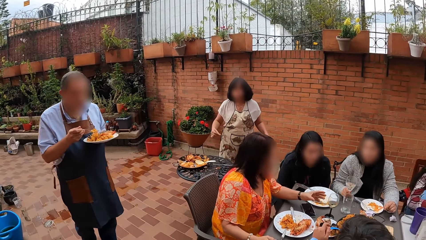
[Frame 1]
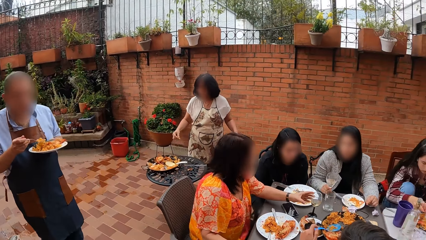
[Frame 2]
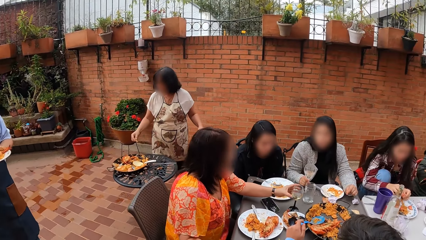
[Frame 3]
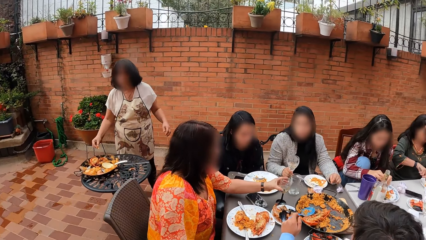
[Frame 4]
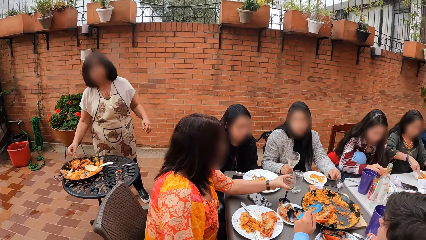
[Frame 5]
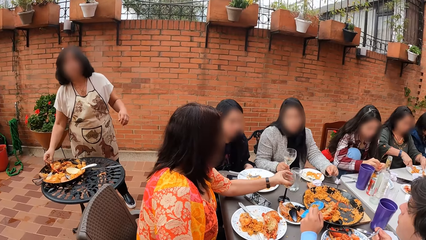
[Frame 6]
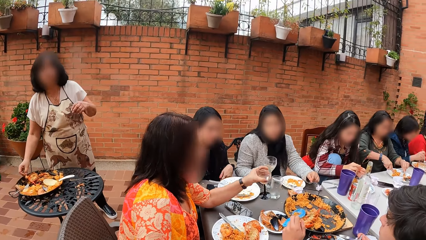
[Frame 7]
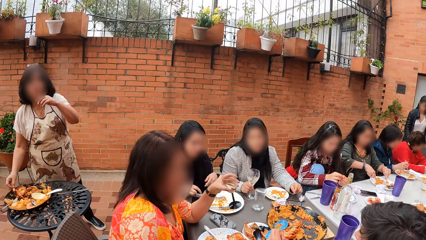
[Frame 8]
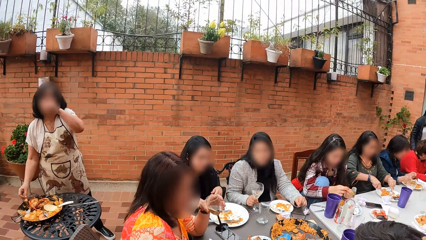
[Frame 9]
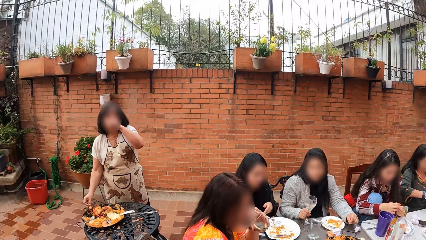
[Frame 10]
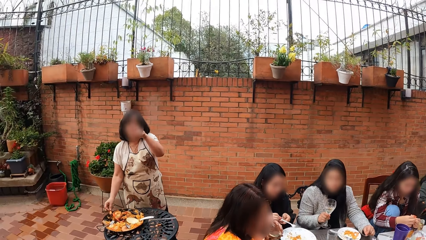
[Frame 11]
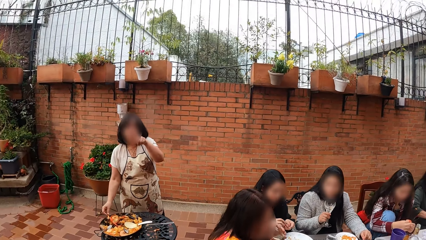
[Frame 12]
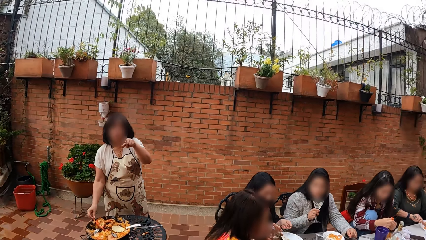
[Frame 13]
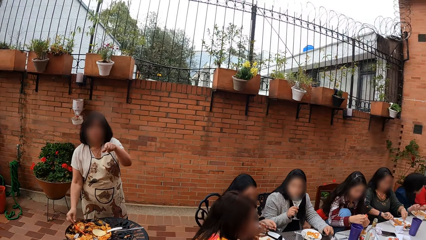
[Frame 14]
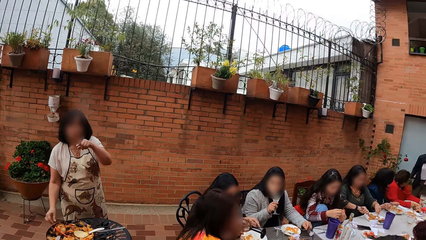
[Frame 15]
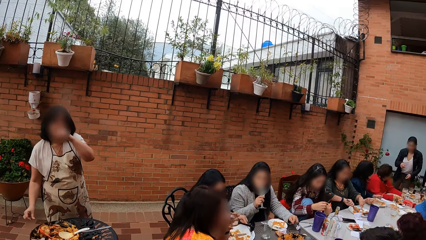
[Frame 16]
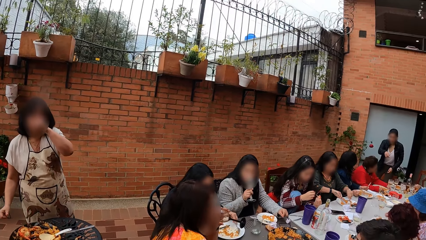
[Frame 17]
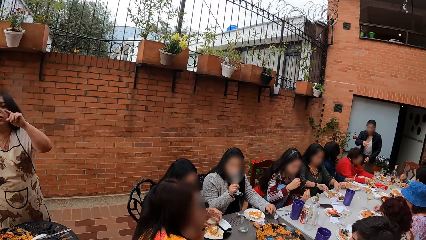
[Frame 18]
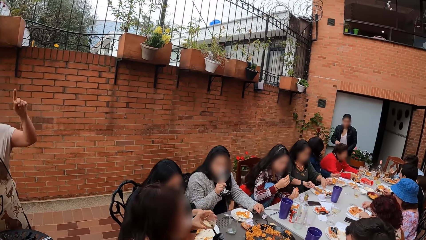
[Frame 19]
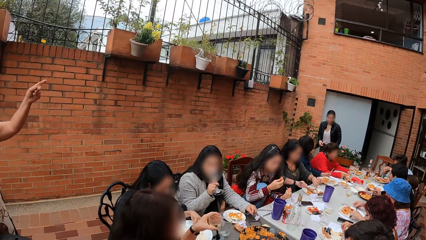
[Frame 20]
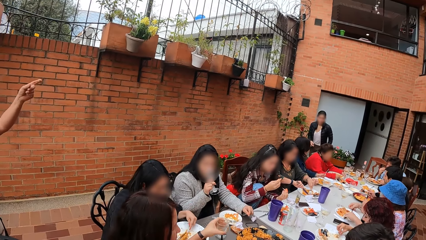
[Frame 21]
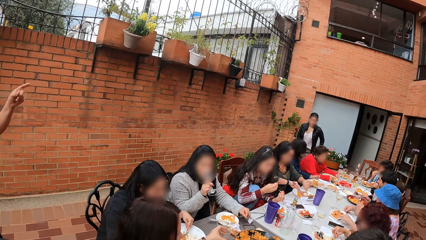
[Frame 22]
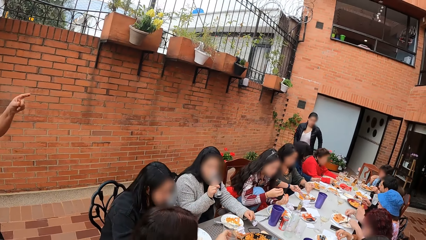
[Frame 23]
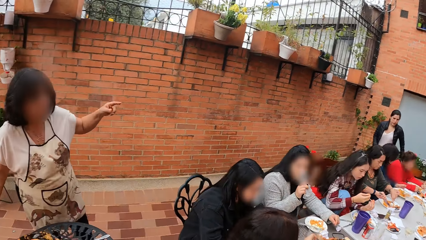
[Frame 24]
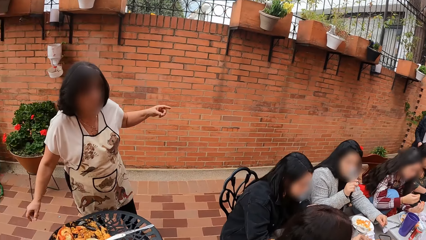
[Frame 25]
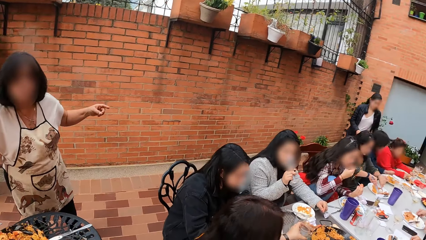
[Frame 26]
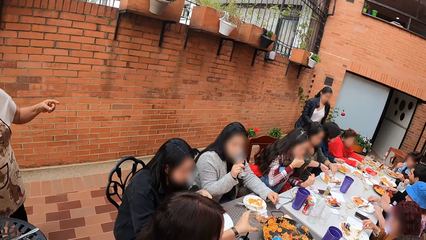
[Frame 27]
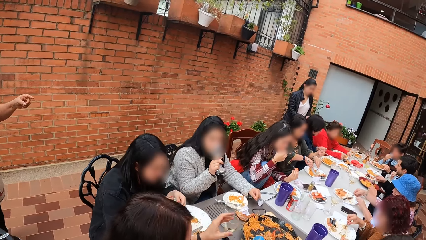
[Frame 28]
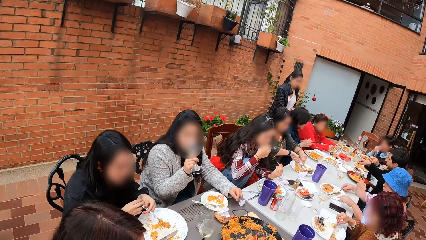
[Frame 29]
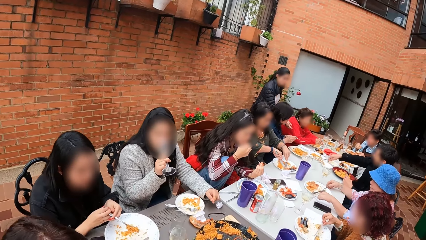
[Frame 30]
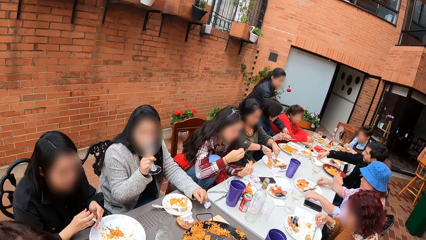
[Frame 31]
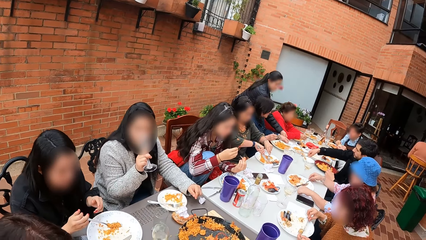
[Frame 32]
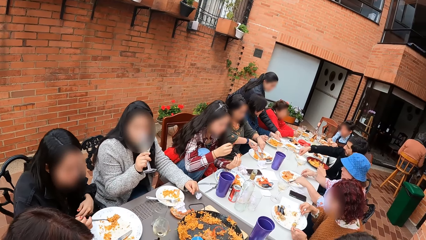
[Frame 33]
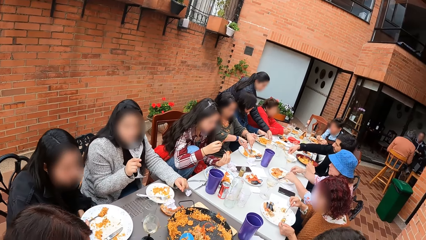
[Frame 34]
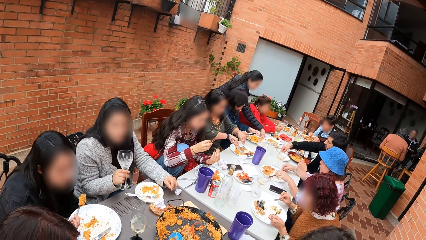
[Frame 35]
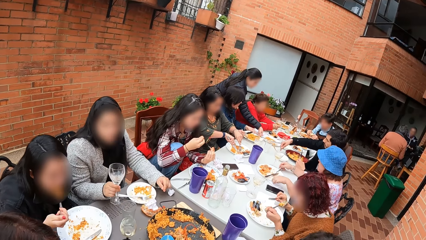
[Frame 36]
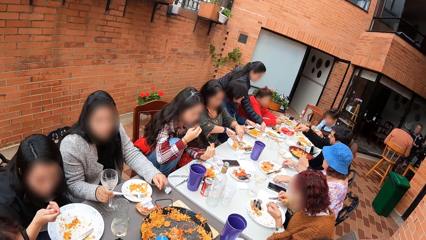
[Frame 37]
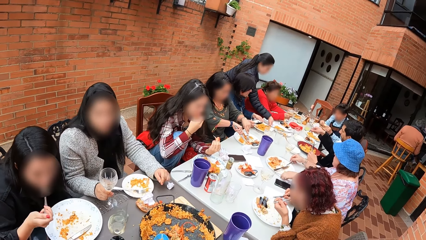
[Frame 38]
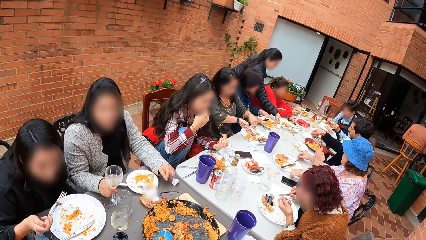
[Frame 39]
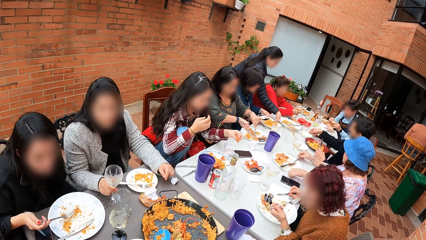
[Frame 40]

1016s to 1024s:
The camera wearer puts the chair down. They interact with a woman. The camera wearer looks around.

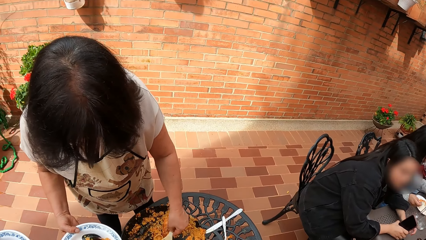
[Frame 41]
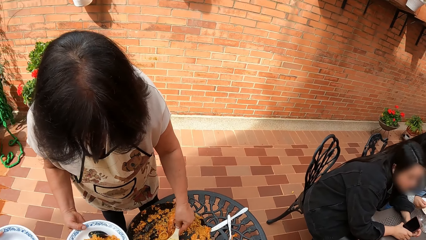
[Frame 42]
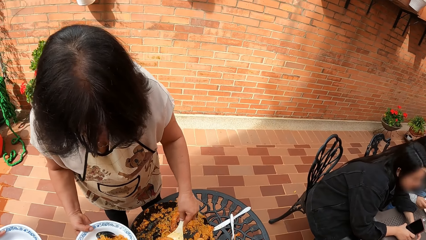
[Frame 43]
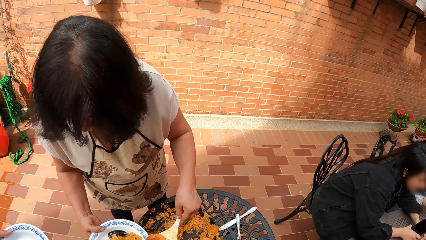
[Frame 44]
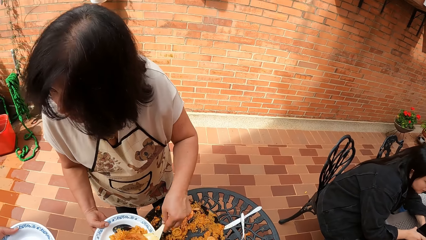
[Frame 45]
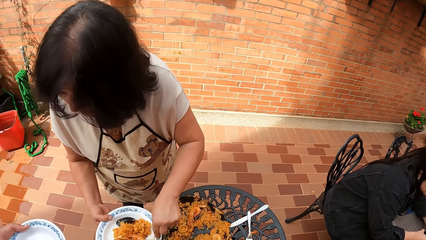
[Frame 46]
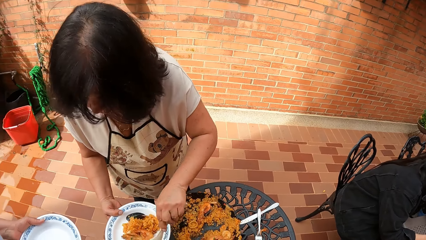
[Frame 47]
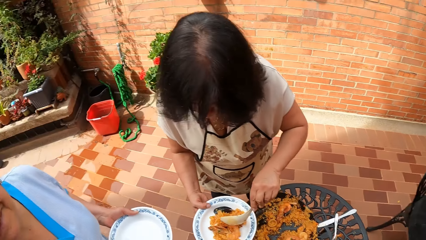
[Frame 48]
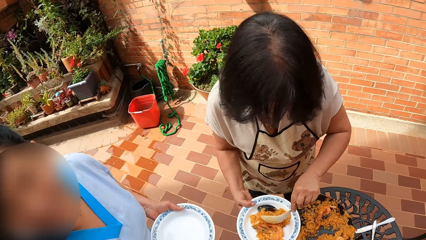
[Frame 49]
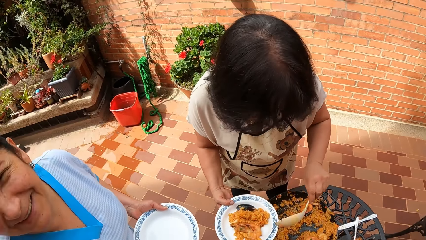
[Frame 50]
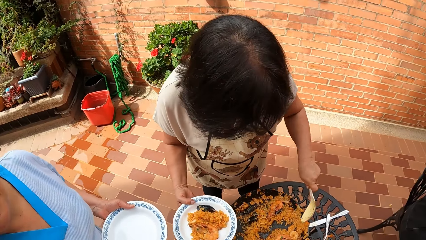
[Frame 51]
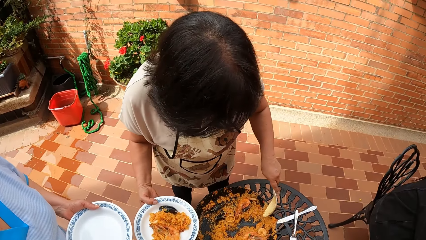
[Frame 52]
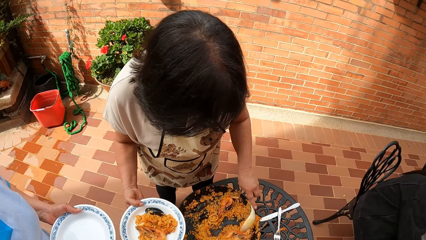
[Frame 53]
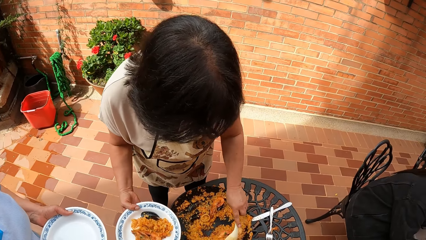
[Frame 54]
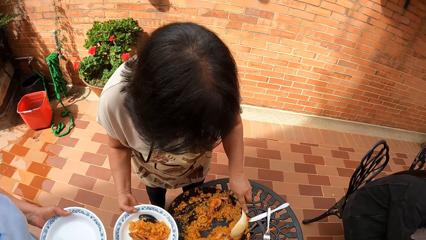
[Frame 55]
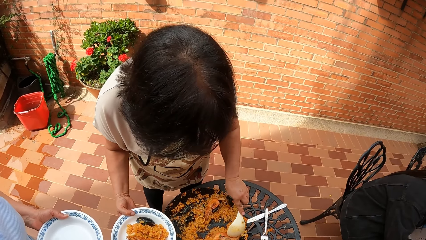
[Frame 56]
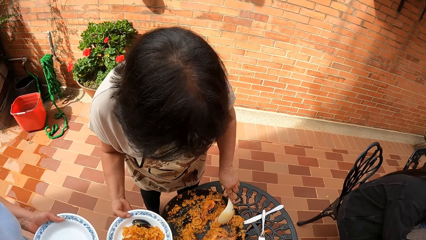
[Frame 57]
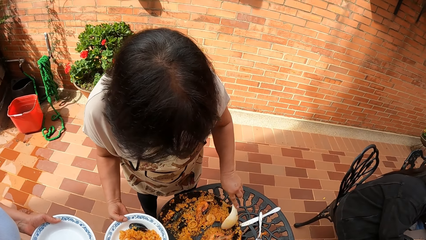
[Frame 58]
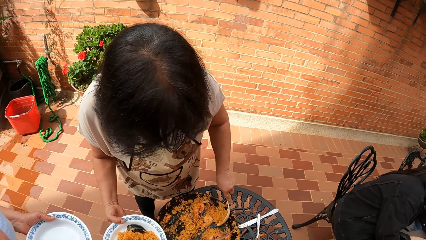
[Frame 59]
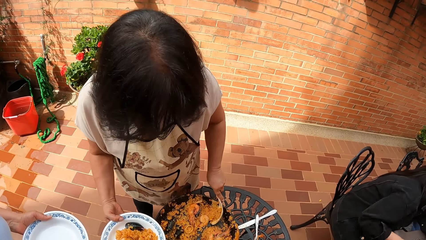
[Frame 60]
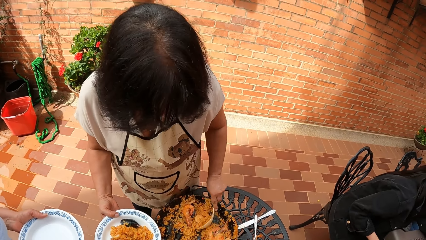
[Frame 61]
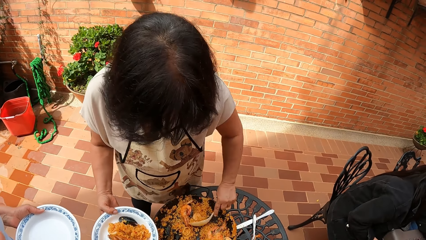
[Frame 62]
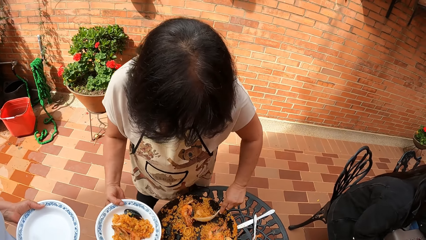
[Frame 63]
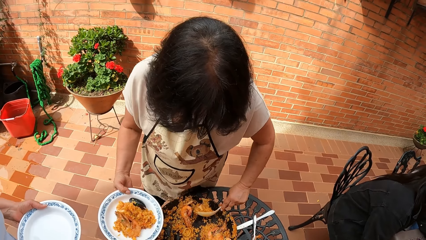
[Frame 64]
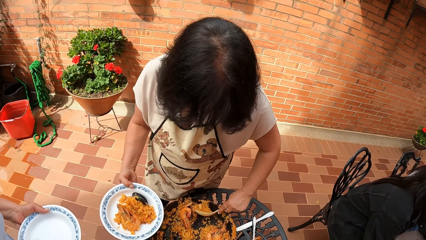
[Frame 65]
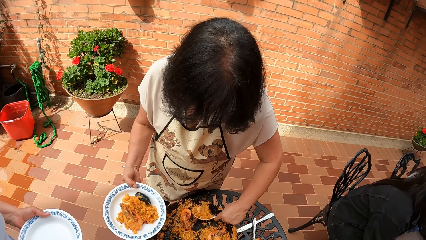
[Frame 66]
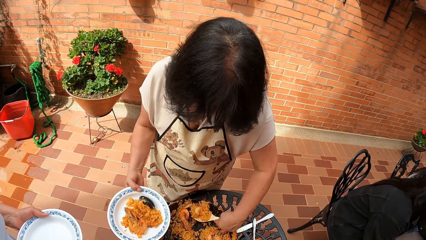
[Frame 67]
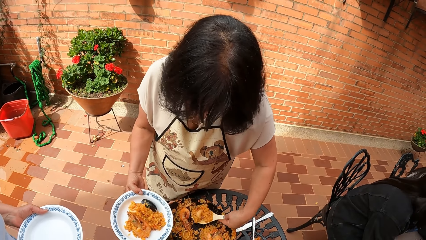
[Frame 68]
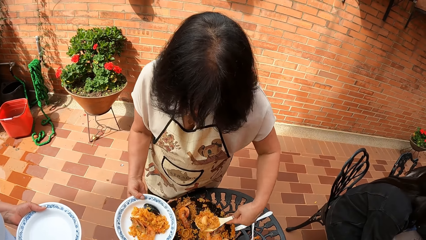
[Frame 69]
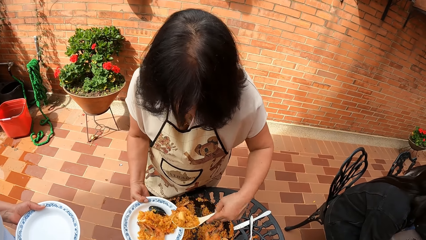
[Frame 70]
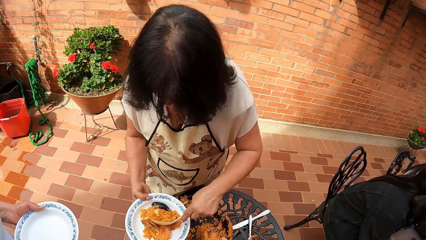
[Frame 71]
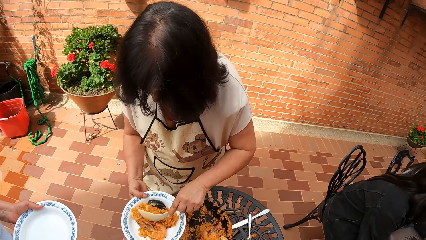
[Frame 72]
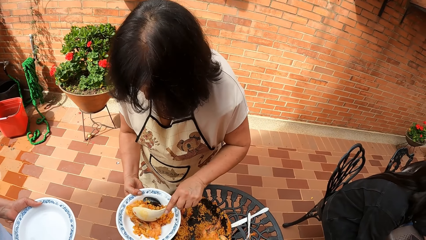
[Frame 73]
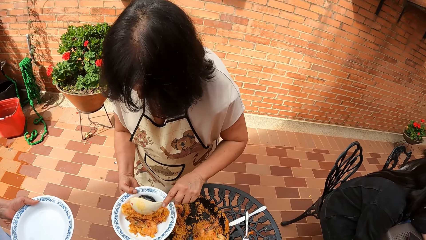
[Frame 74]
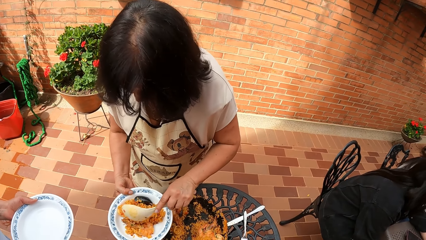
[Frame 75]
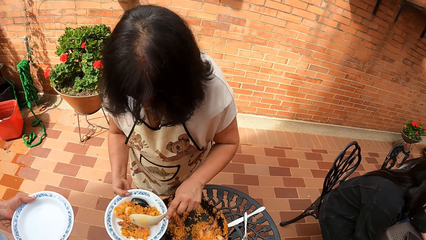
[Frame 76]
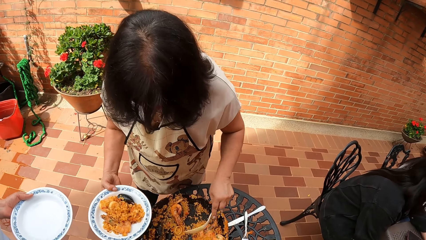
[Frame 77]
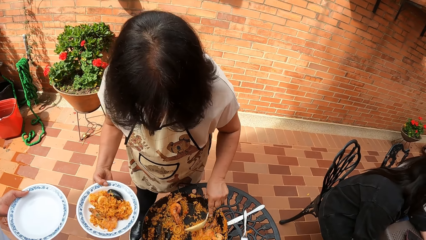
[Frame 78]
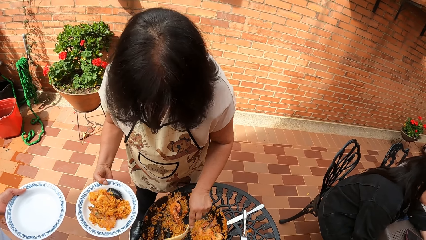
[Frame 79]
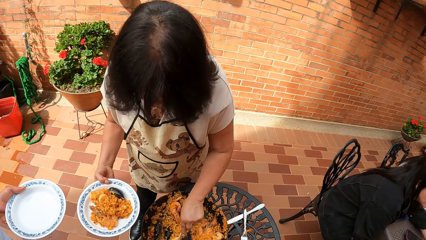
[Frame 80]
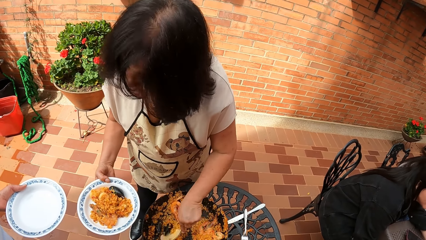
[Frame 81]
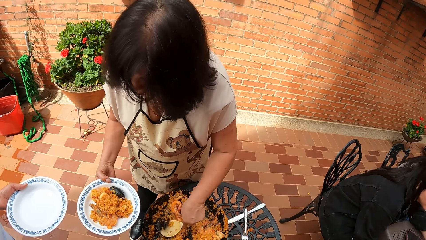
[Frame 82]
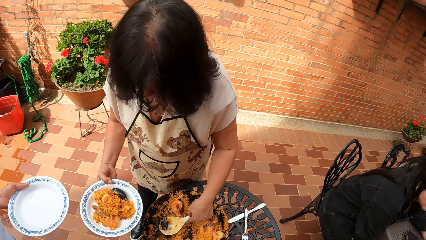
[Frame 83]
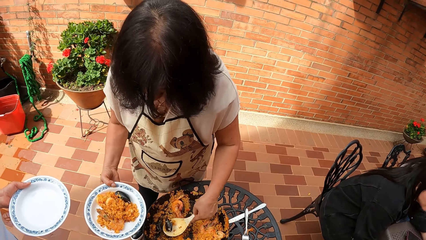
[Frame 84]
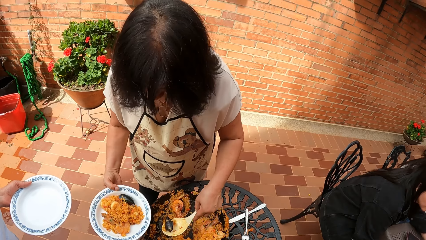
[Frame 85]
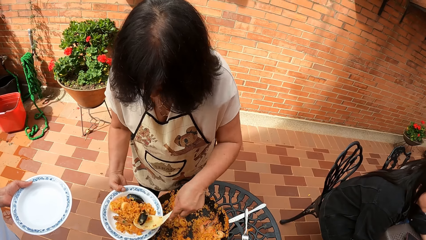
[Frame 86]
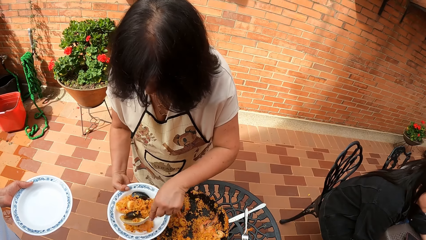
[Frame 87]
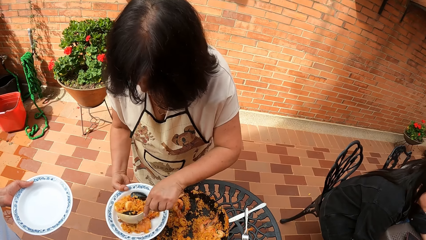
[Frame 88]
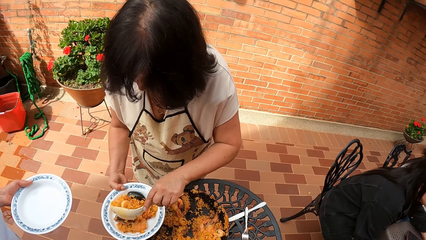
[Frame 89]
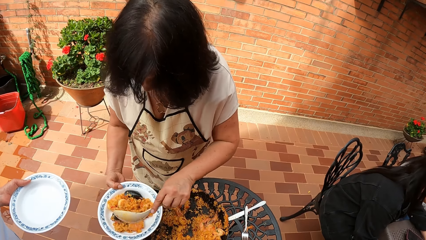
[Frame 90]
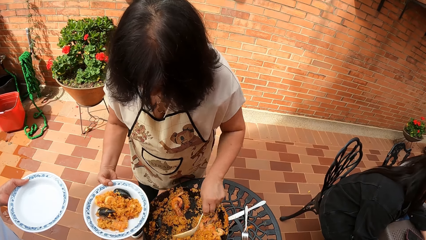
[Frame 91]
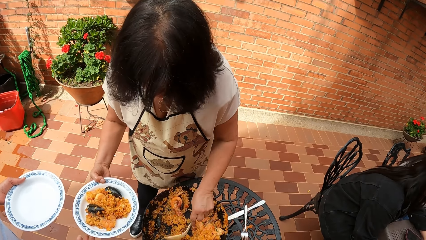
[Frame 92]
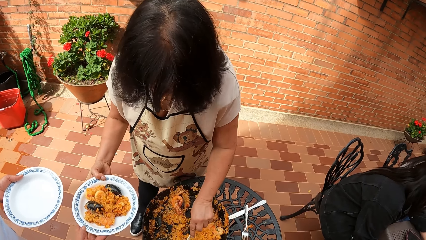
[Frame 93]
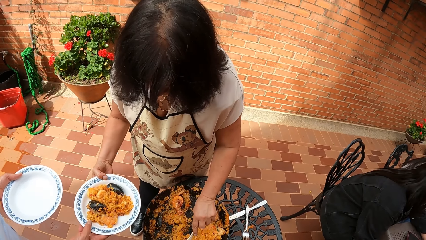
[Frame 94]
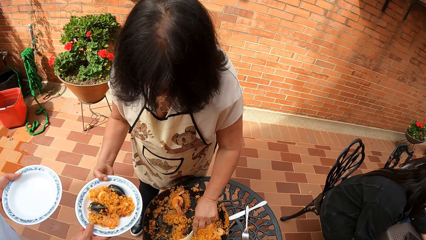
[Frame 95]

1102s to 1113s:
The camera wearer interacts with a woman.
